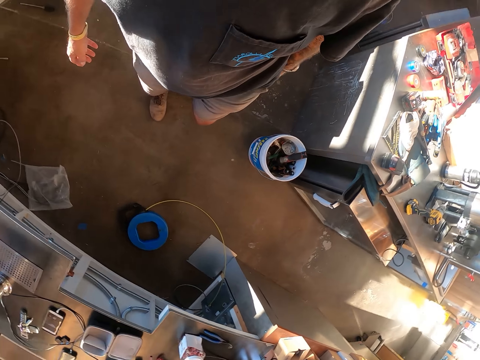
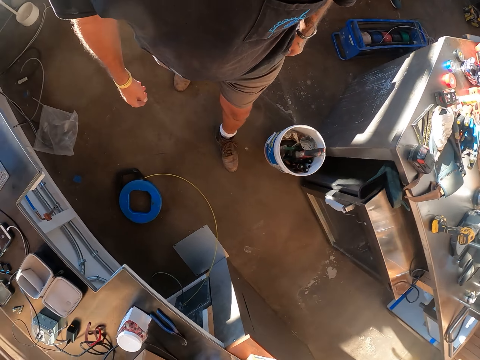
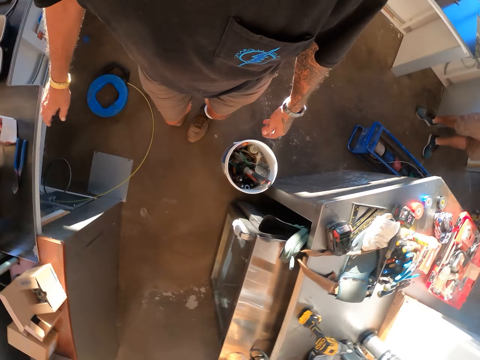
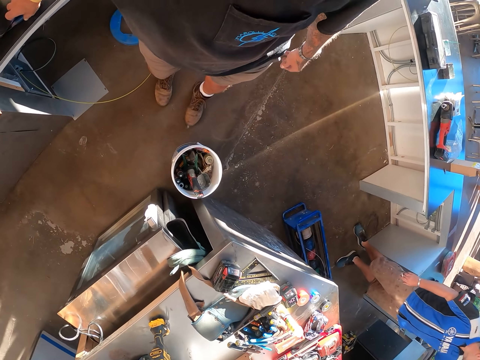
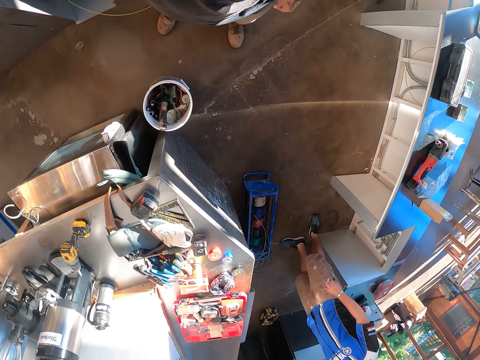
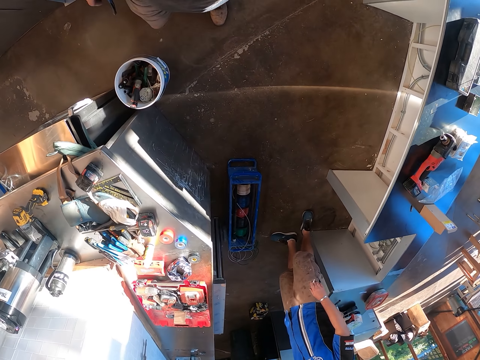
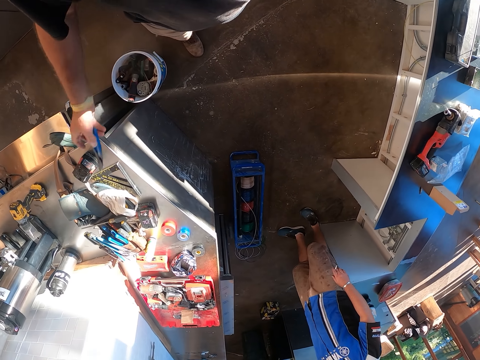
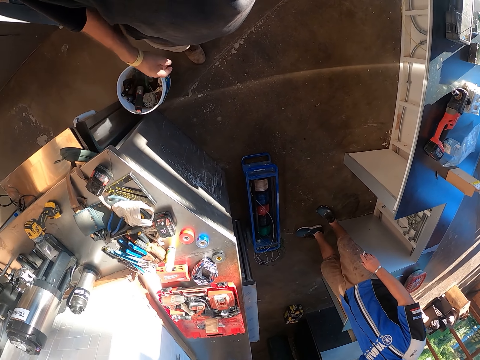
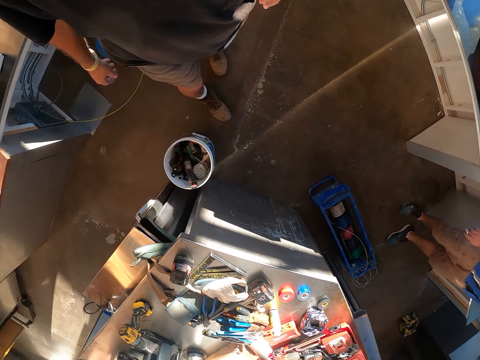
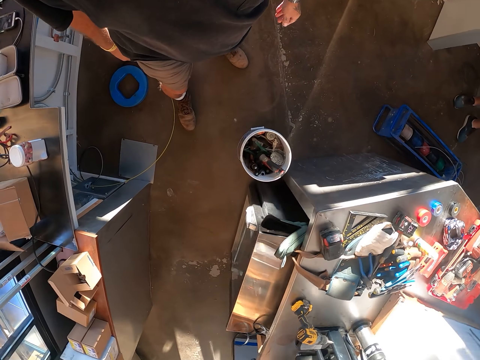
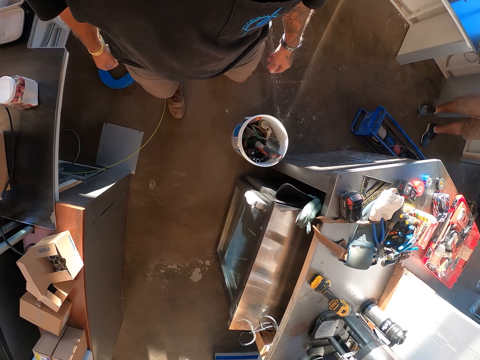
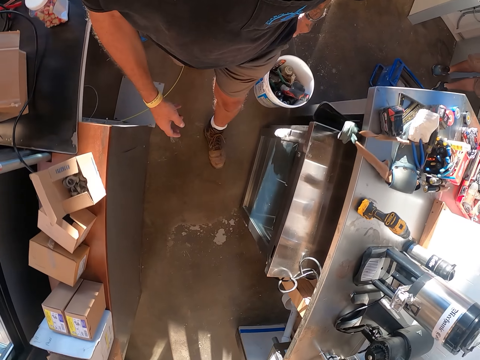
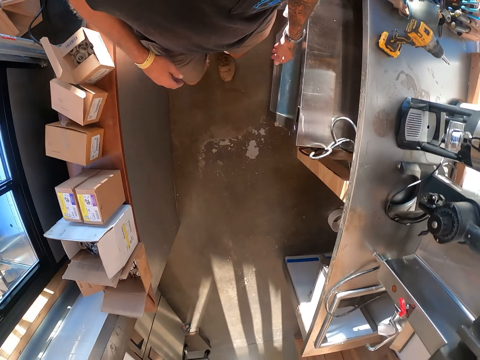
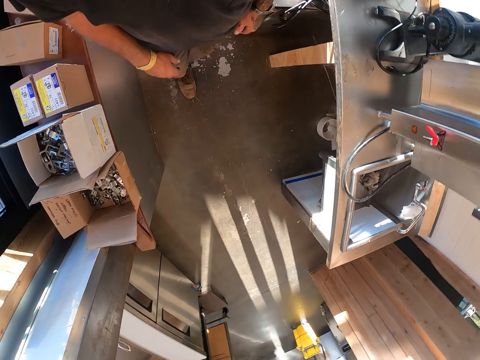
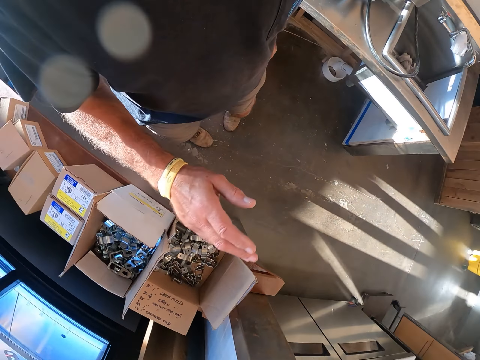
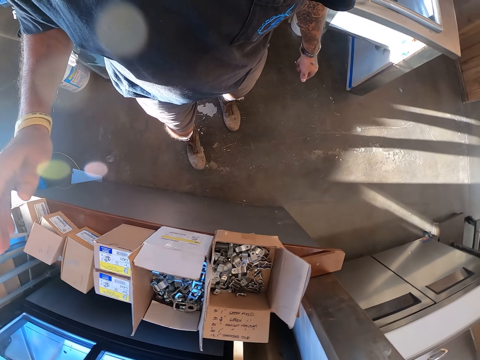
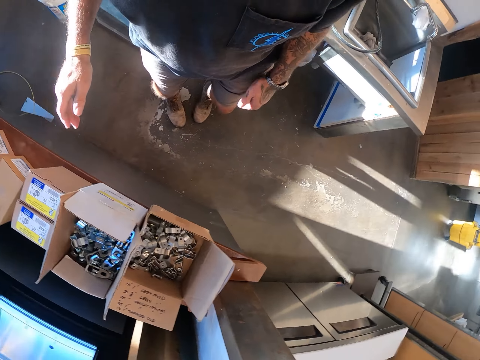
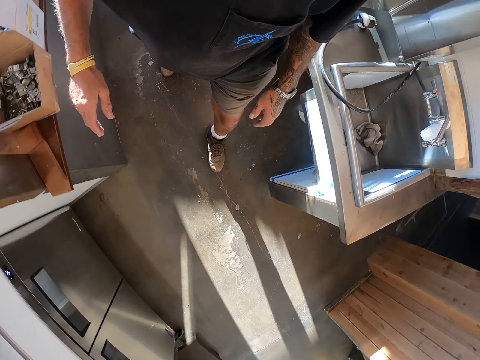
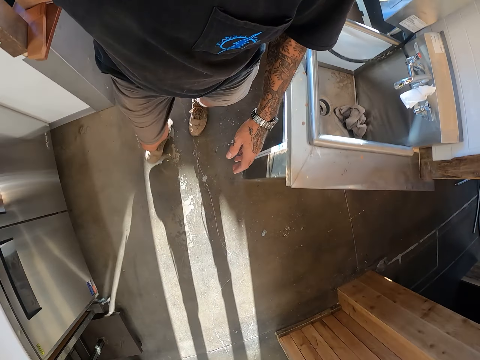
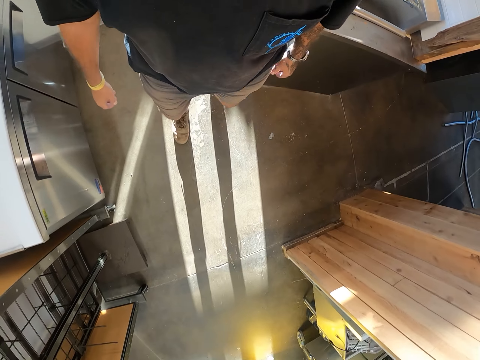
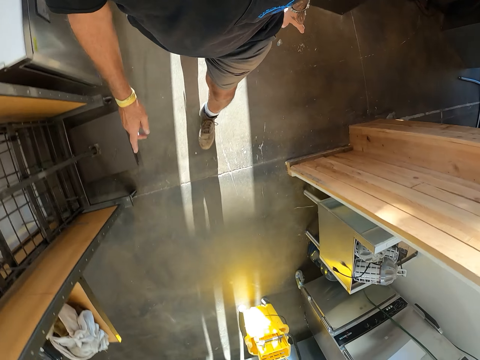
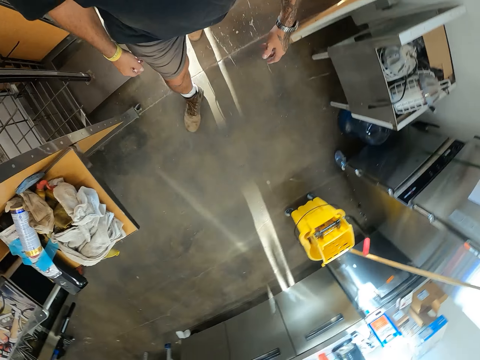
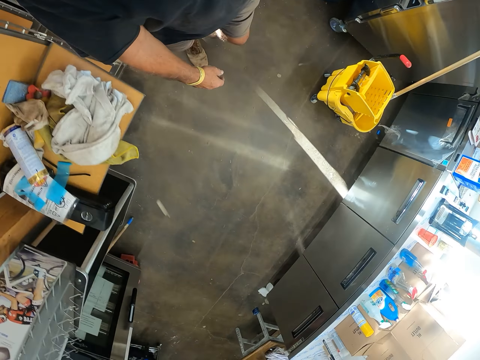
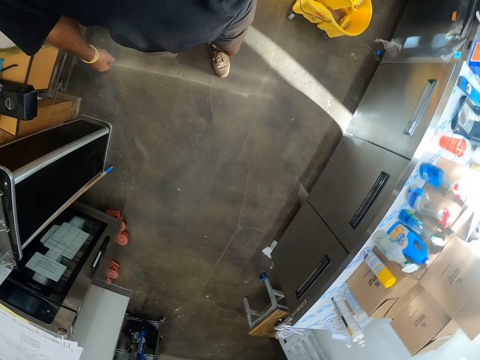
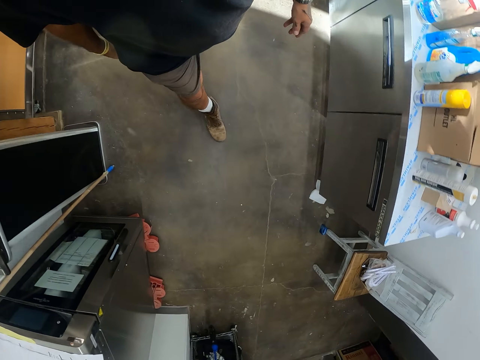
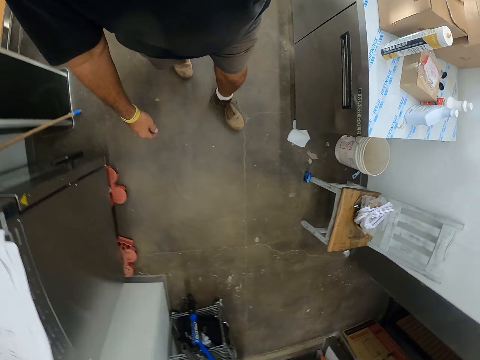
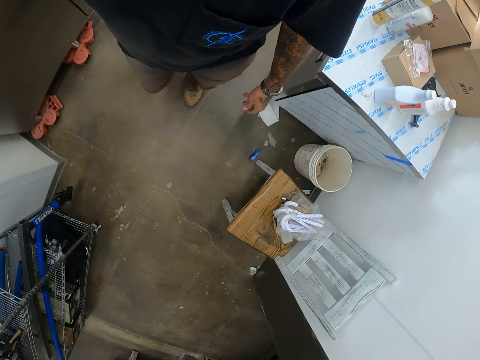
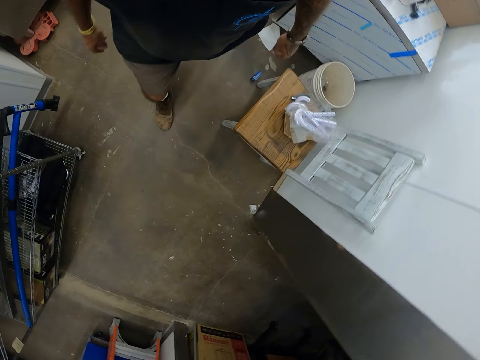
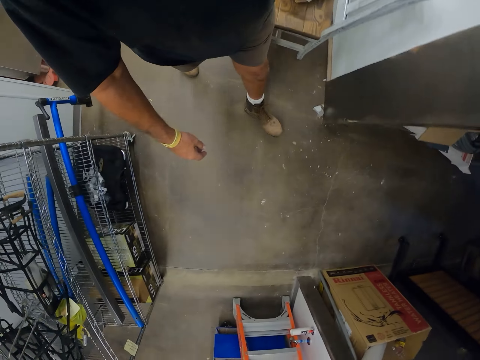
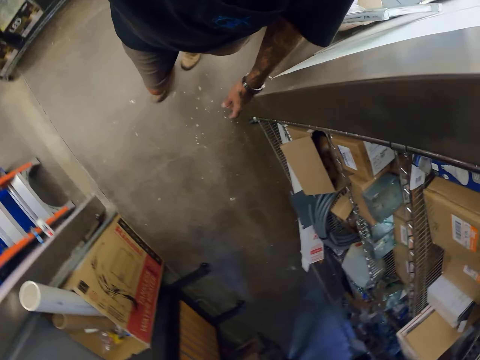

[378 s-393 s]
The camera wearer walks around. They turn around. They pick up pliers. They put down the pliers. They throw the pliers on the table. They walk around.

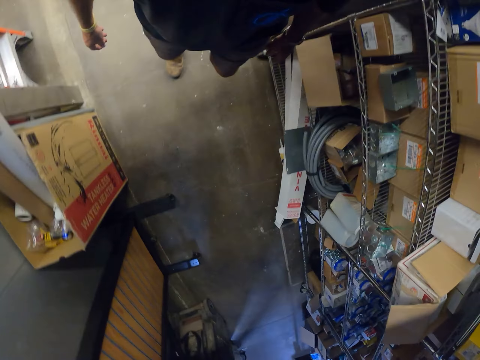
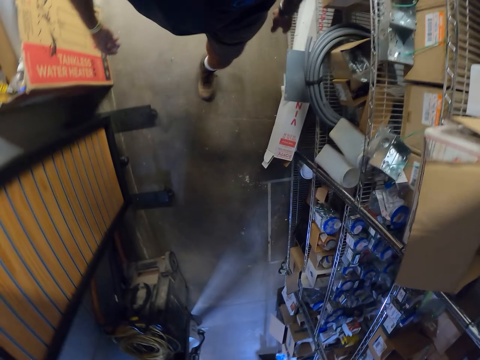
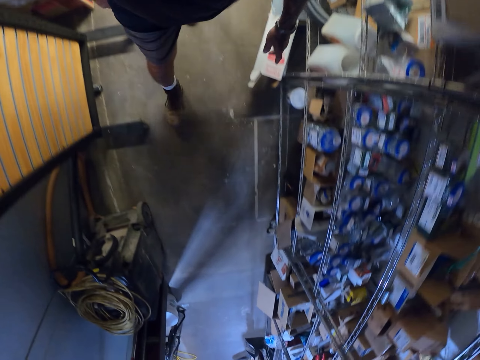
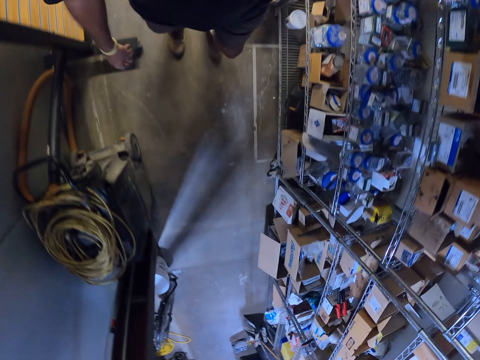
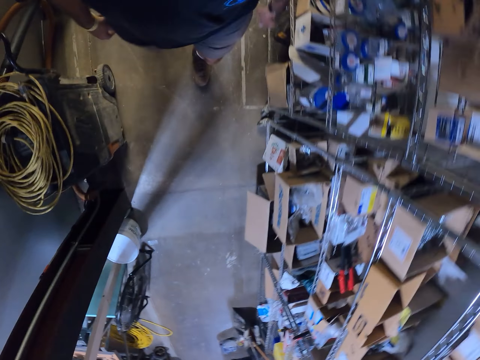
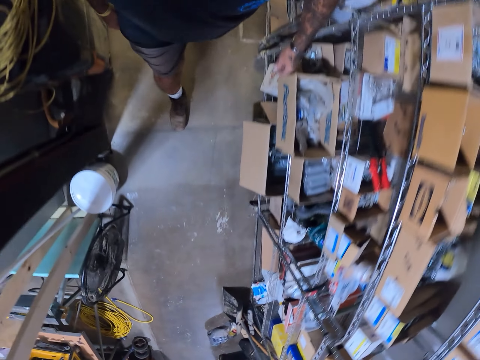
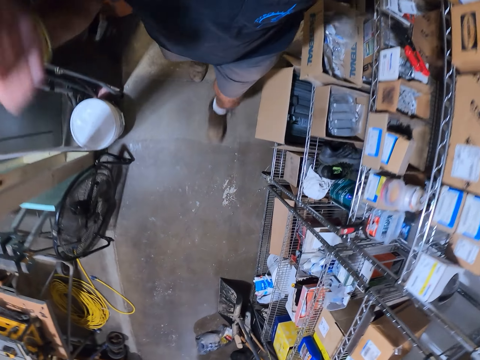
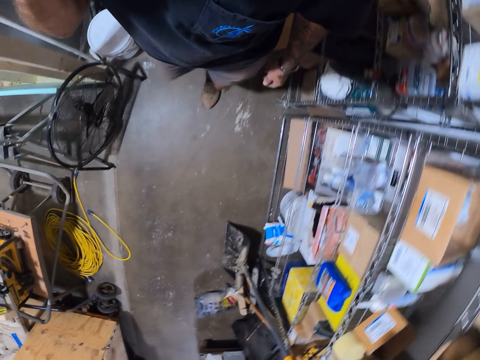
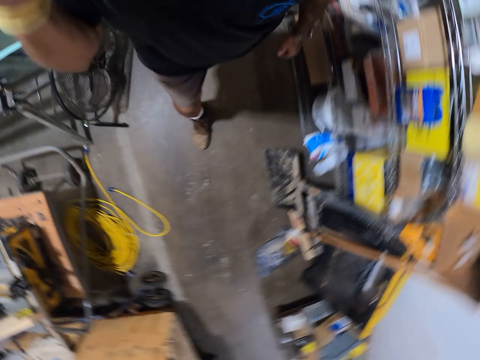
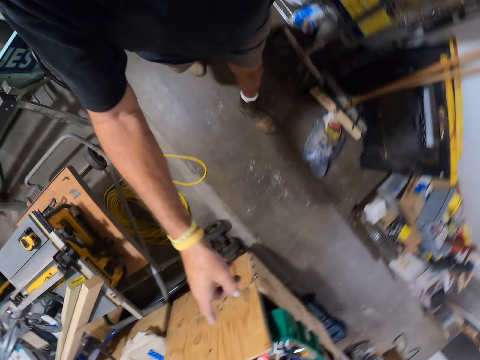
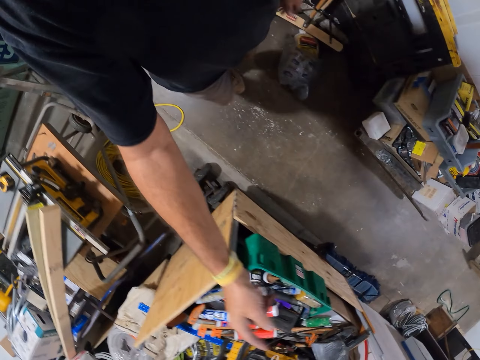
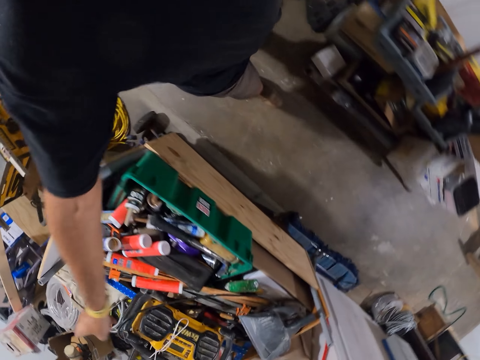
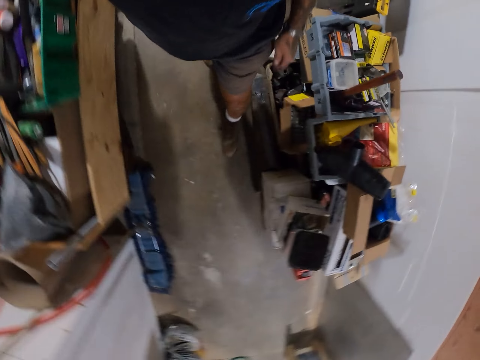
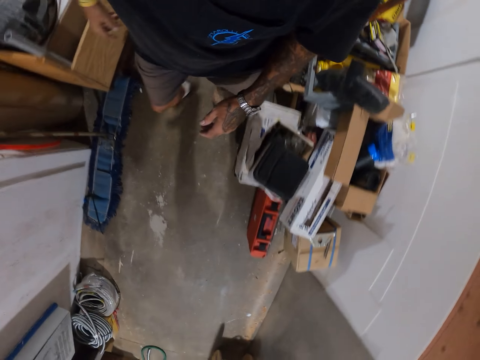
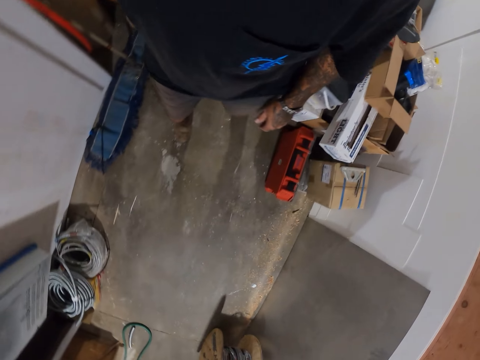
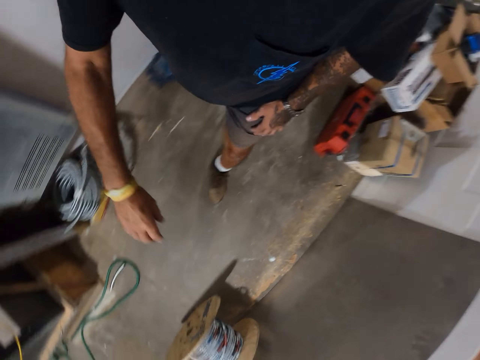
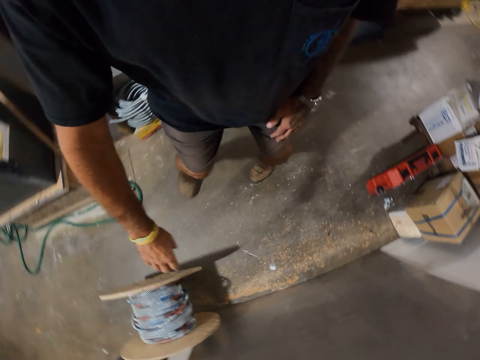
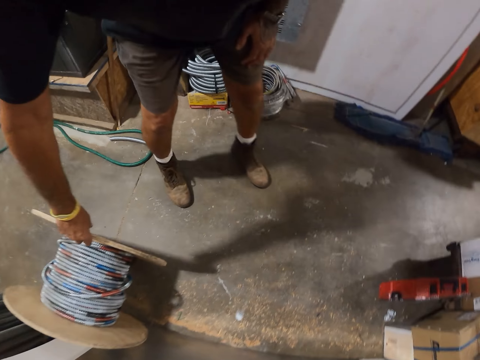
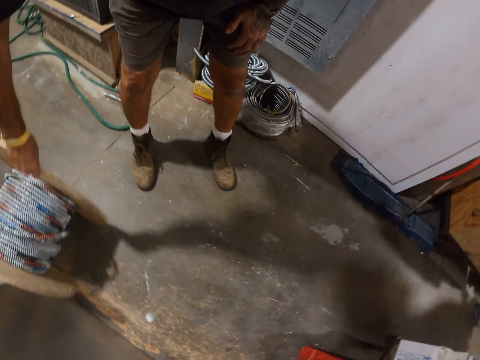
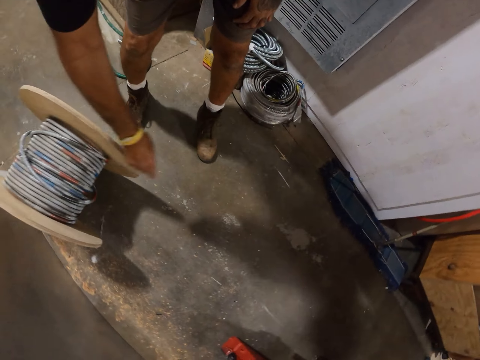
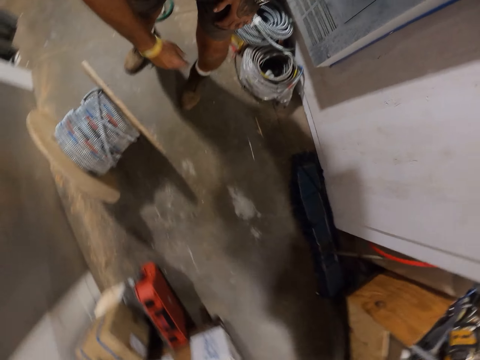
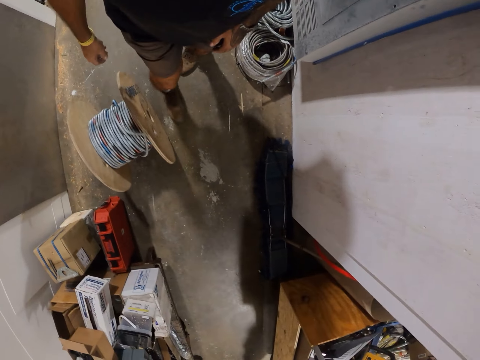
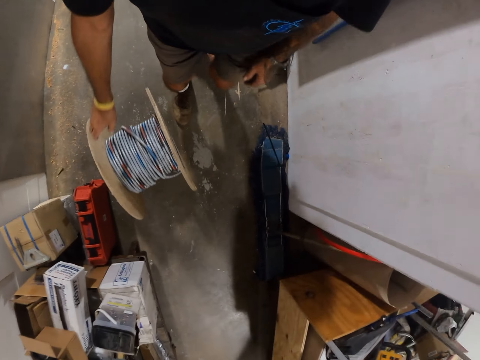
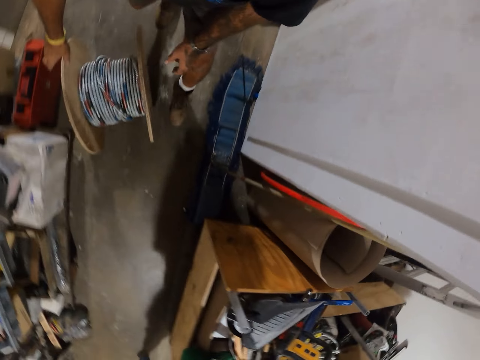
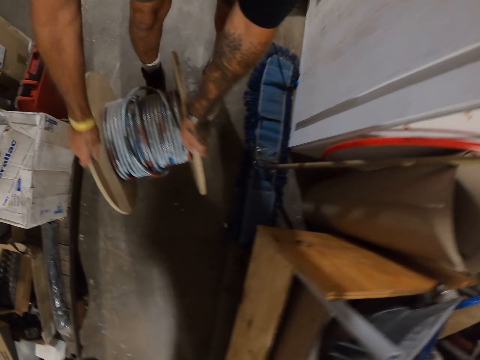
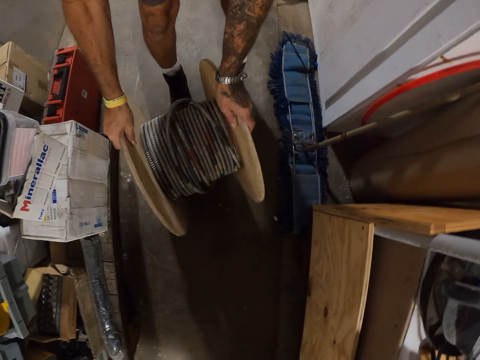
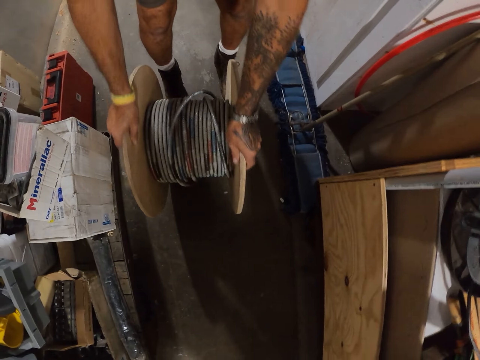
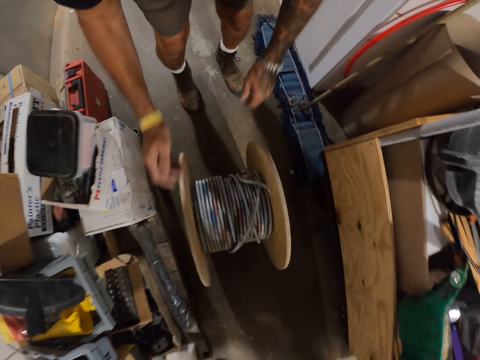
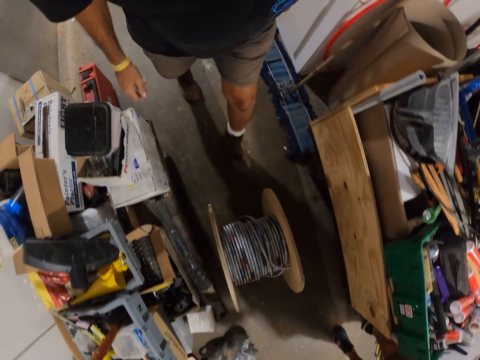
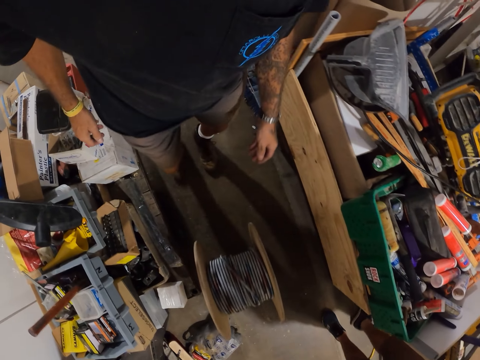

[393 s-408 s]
The camera wearer adjusts the camera with the right hand. They point ahead. They touch a cable reel on the floor. They ride the cable reel on the floor. They roll the extension roll cord.
